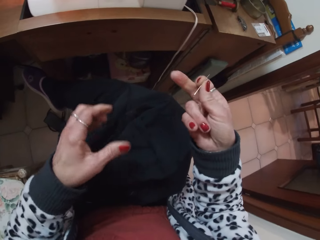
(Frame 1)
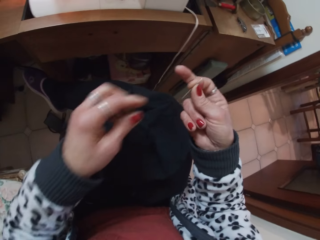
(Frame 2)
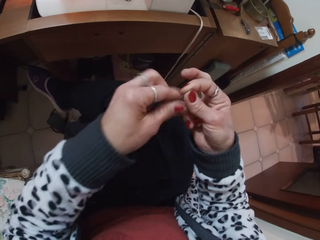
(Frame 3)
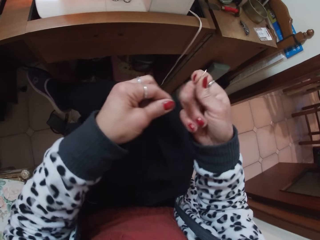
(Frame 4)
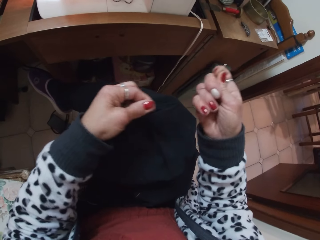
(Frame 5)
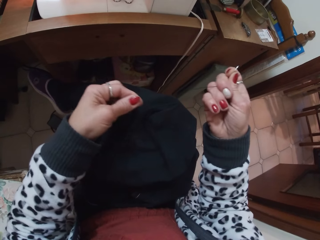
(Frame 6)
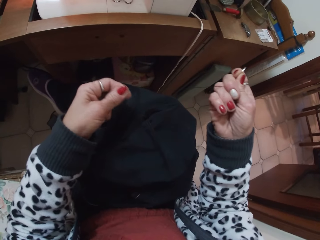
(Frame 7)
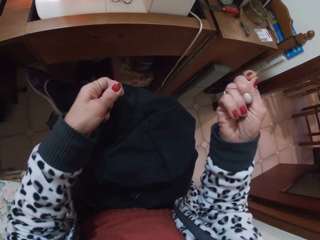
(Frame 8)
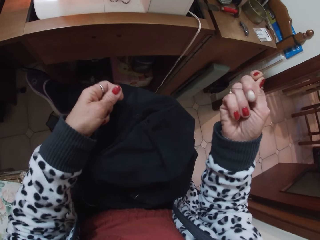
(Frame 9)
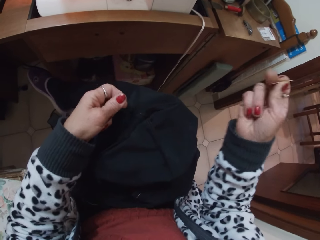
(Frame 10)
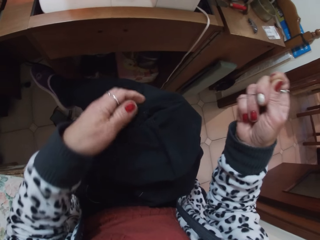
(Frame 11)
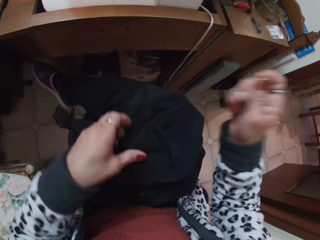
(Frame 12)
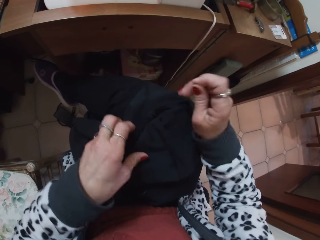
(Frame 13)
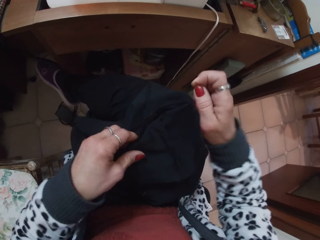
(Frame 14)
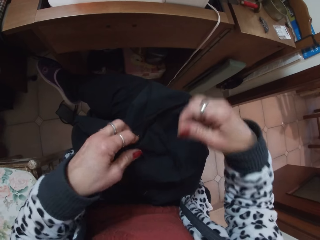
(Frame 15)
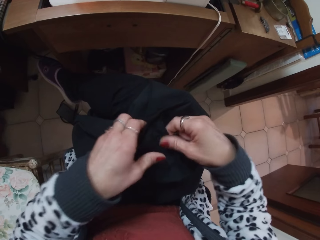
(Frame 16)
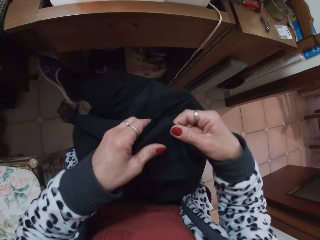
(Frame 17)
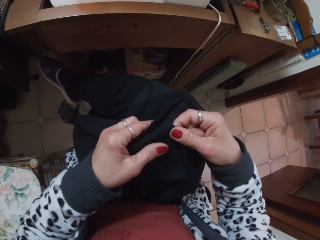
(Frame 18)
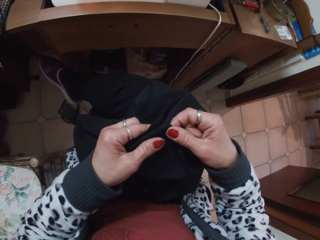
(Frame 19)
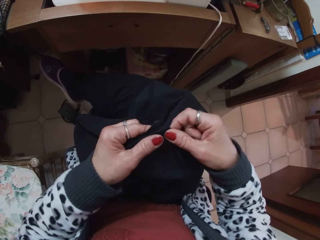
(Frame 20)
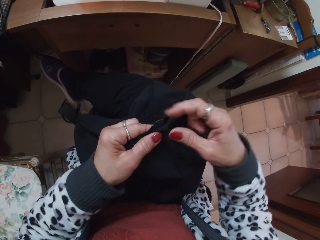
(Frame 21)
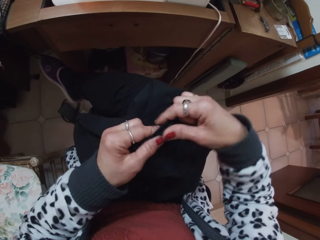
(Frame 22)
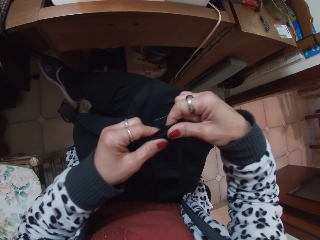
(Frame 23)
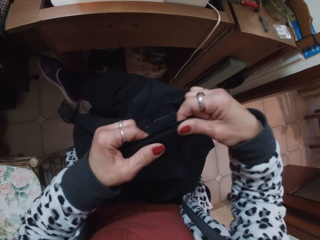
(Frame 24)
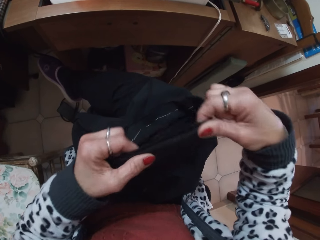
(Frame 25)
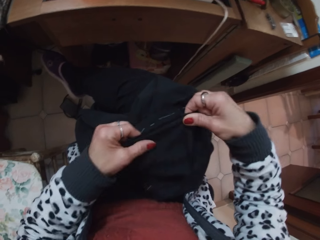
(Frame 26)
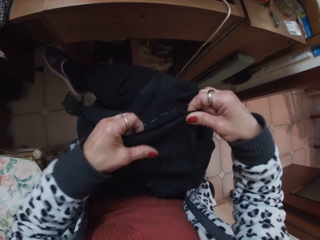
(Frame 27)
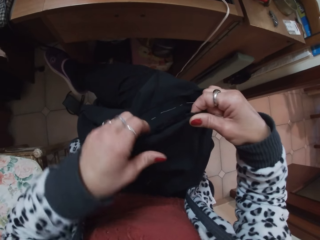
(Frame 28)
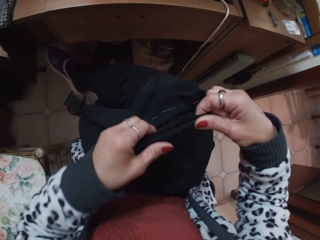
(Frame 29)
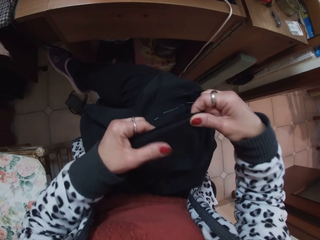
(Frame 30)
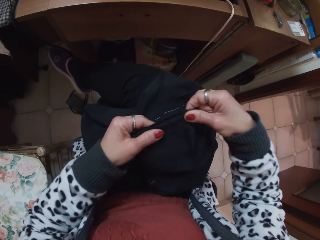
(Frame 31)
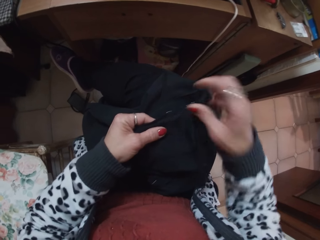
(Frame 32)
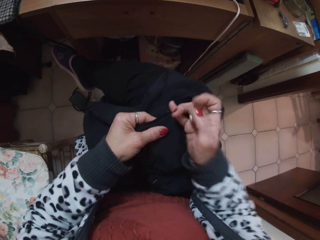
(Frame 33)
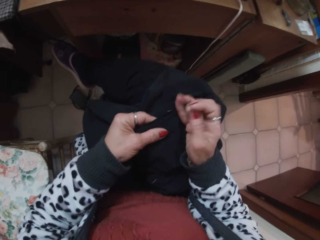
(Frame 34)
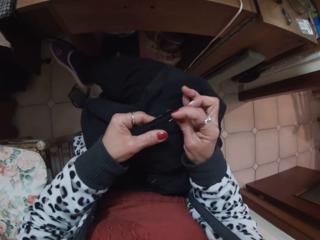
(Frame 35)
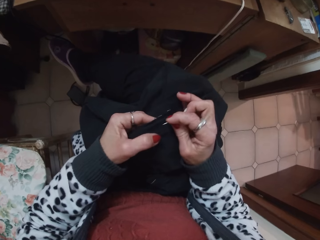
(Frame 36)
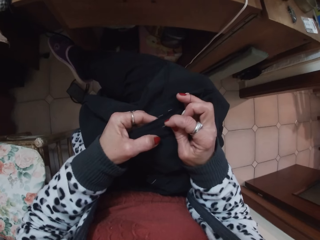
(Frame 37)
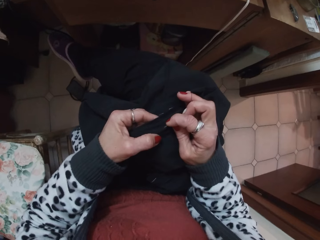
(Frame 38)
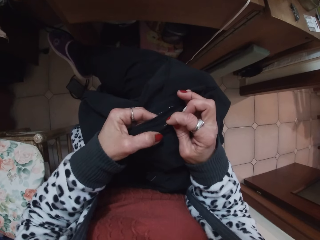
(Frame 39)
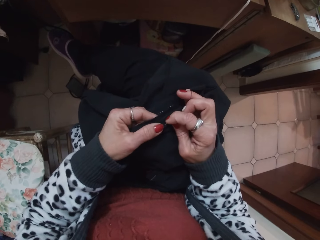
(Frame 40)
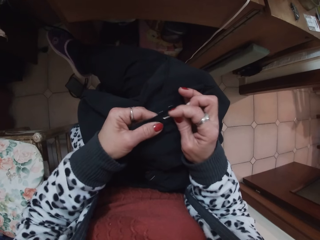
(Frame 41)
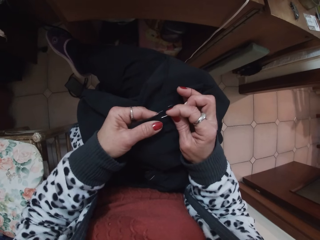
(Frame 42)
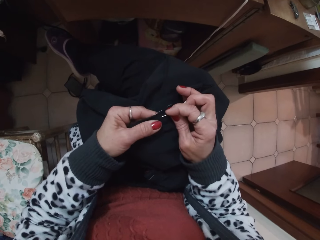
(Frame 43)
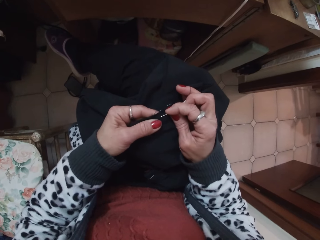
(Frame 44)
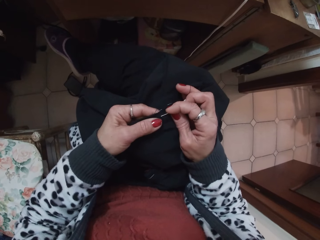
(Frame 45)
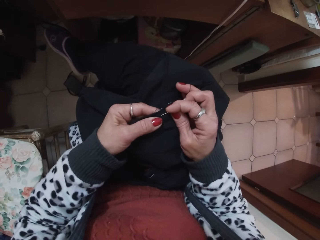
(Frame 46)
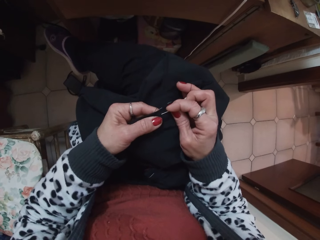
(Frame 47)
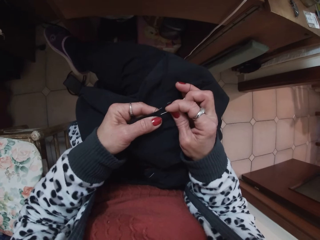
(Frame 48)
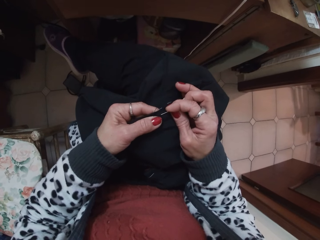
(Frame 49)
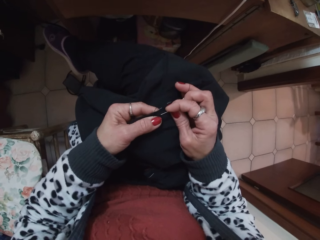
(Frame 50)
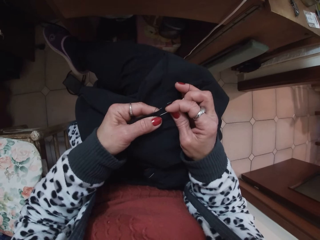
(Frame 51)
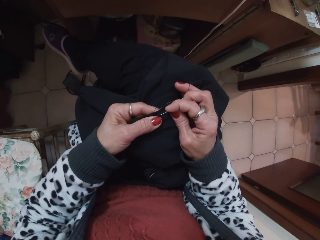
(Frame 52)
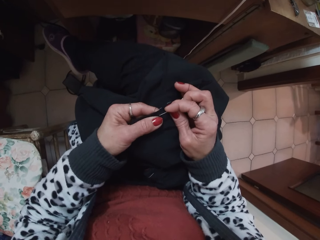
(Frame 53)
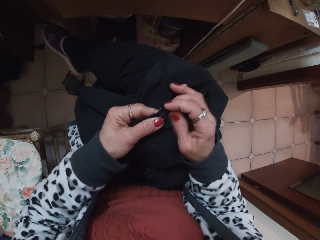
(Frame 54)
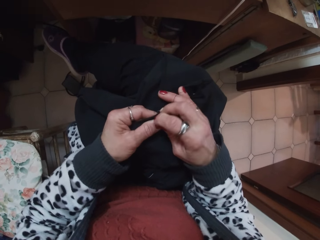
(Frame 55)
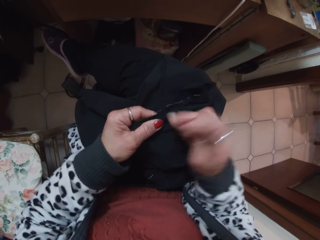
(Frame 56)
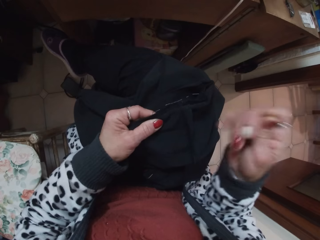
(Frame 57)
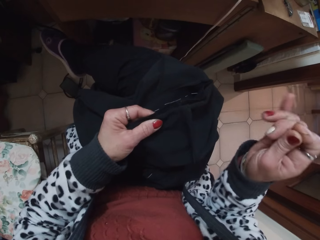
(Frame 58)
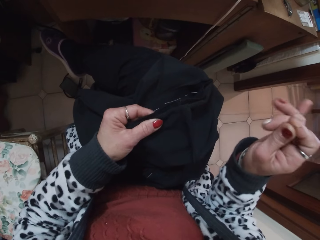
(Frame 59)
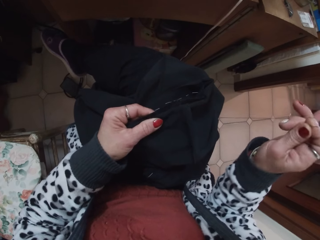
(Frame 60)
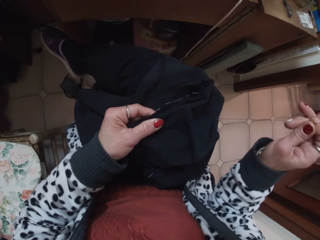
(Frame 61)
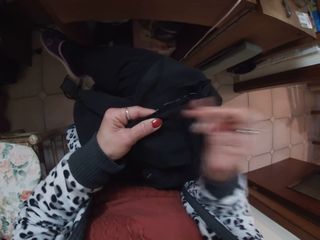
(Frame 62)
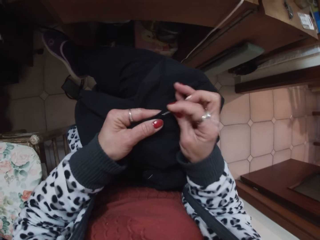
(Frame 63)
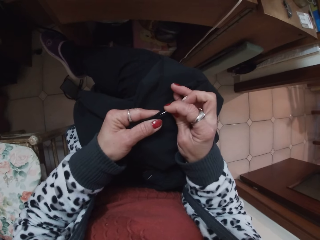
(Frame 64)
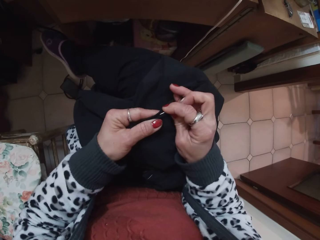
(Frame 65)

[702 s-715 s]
The camera wearer pulls the thread on the needle. They adjust the cloth. They sew the cloth with the needle.

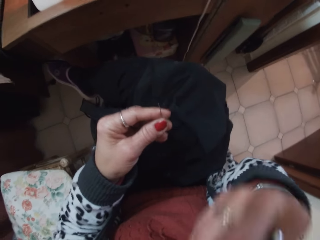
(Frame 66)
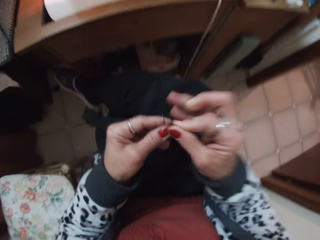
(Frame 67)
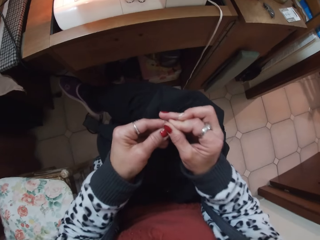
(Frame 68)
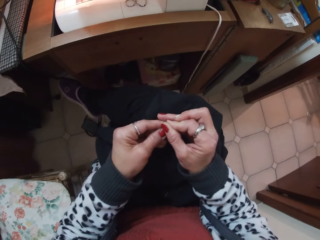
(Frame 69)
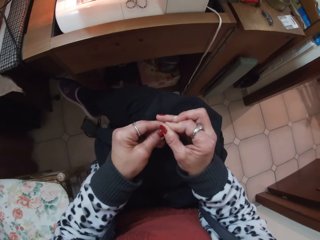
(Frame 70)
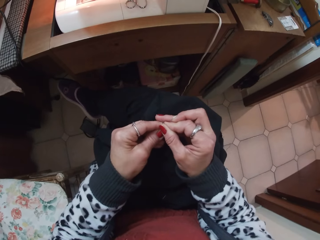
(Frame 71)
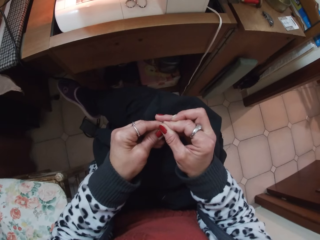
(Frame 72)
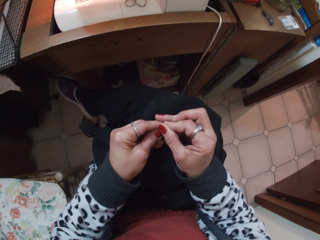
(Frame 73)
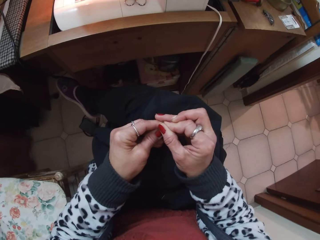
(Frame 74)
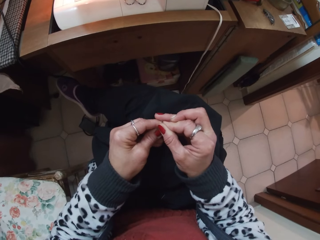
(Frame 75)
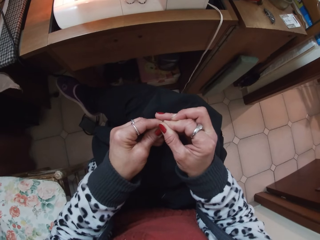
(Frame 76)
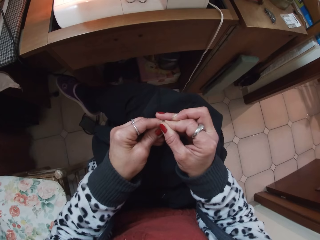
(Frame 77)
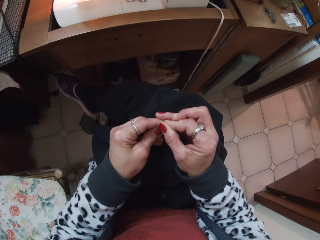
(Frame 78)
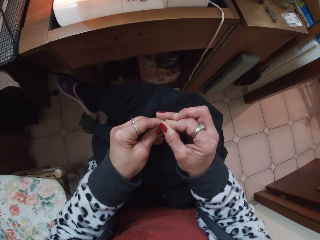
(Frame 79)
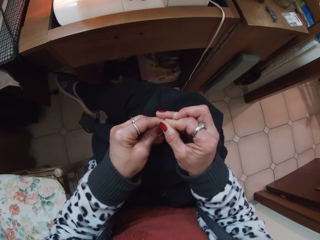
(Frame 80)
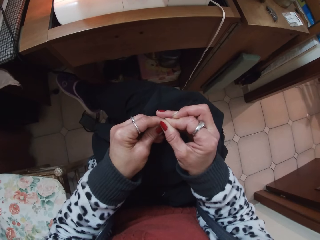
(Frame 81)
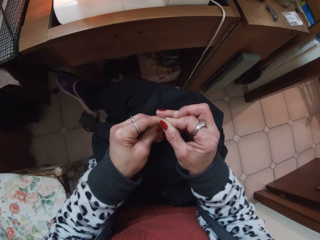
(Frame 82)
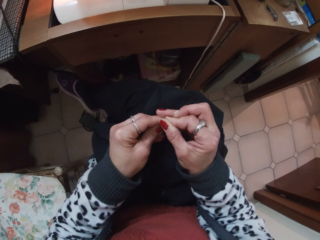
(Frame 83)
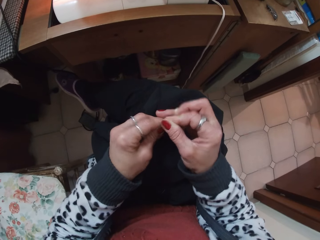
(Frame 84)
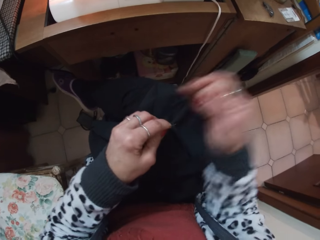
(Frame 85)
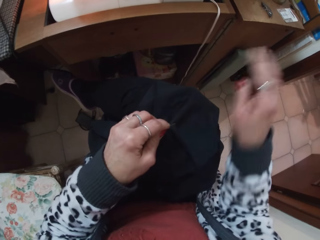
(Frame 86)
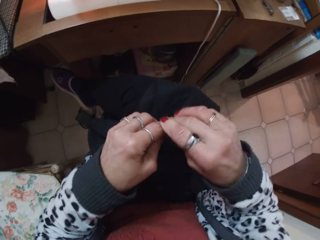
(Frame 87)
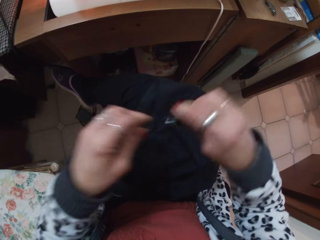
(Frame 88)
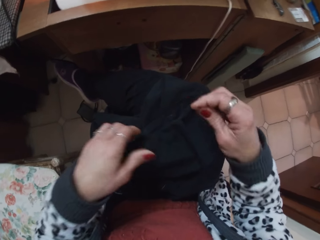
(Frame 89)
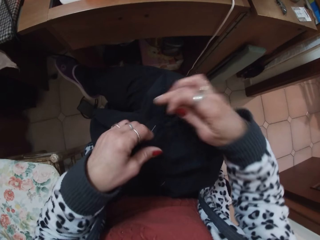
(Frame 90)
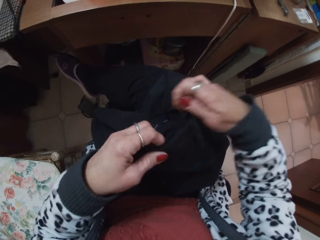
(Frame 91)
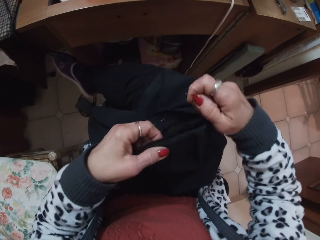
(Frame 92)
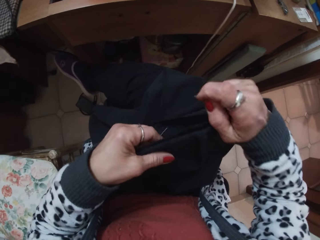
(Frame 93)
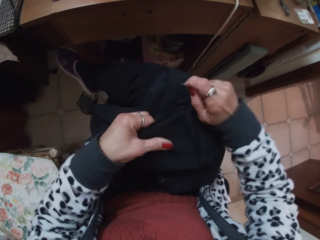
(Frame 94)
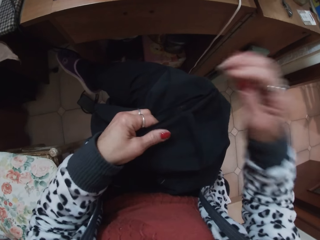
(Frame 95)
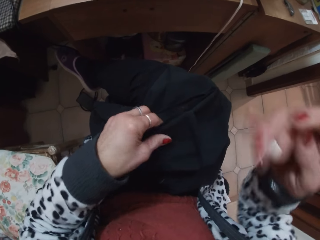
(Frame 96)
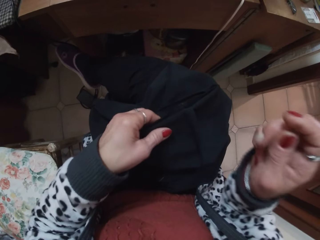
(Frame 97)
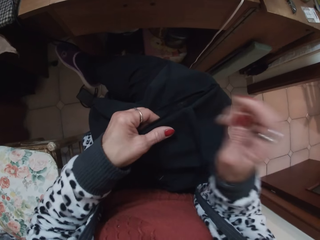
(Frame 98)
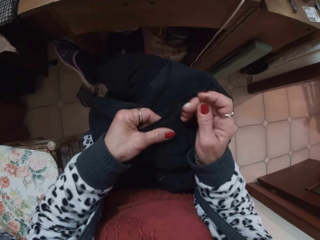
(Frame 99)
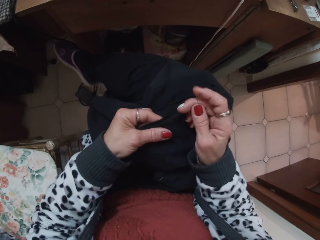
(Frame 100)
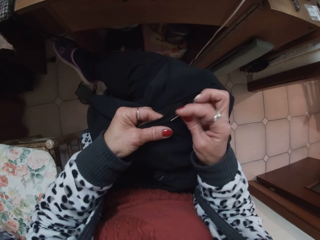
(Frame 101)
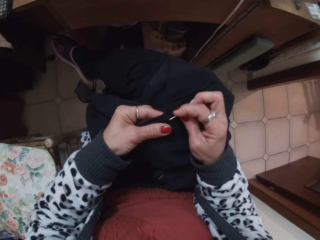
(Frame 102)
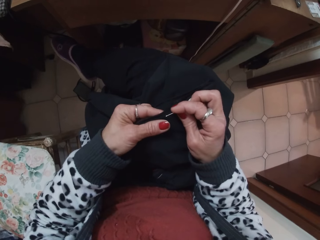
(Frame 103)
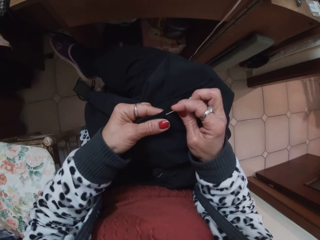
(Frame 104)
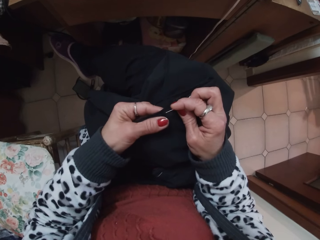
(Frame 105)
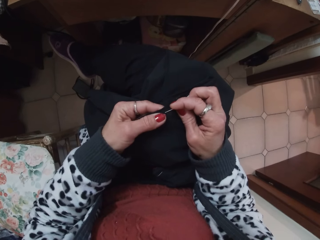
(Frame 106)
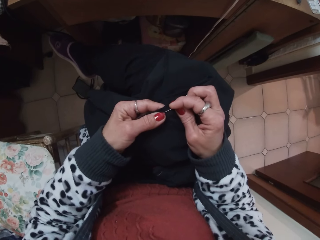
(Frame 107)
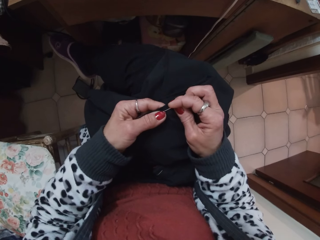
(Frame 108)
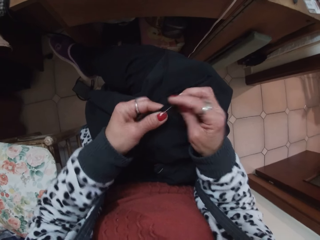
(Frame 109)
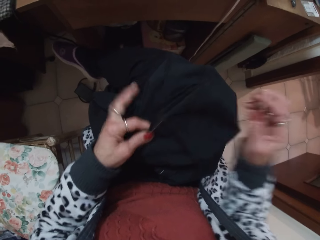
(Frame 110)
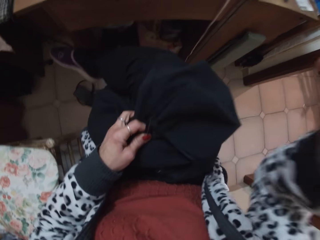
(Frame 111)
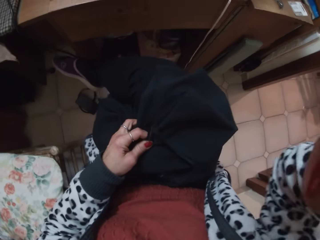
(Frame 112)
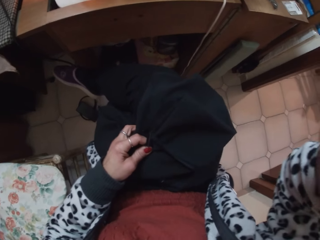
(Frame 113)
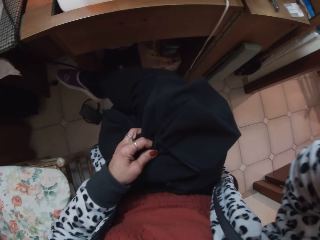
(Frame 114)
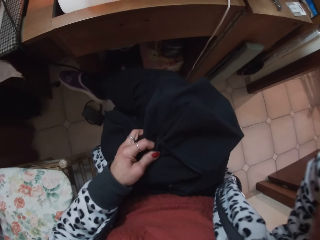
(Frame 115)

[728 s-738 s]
The camera wearer puts the thread in the needle hole. She pulls the thread on the needle with her right hand. She adjusts the cloth. She holds the cloth. She sews the cloth with the needle.
